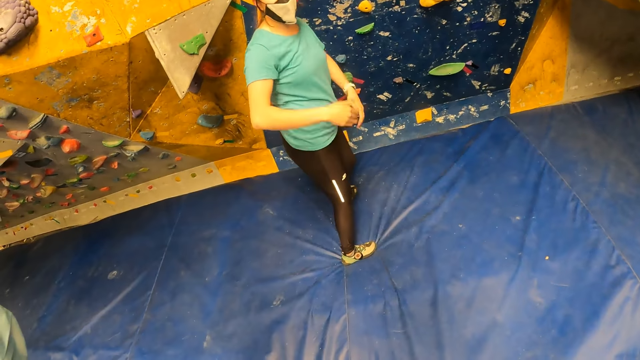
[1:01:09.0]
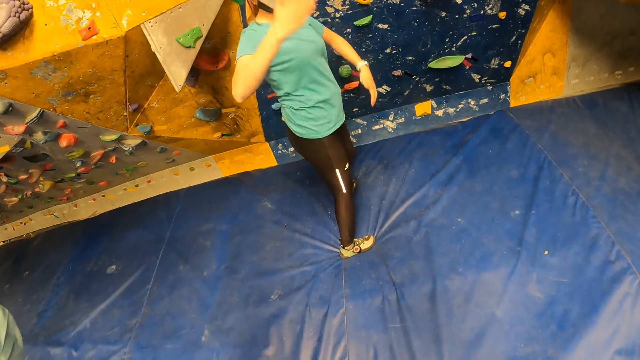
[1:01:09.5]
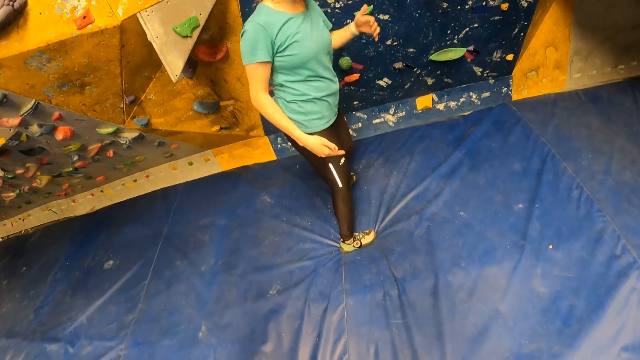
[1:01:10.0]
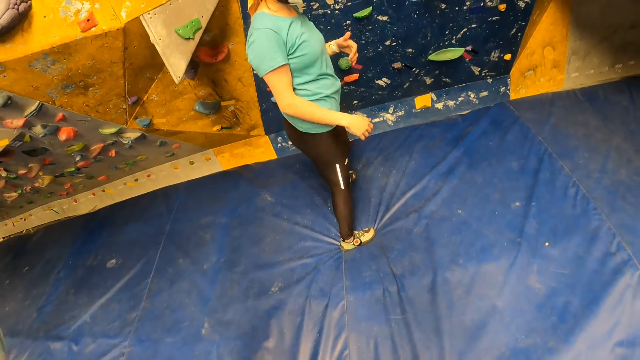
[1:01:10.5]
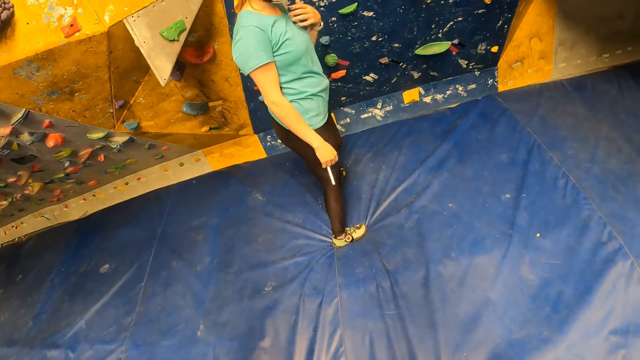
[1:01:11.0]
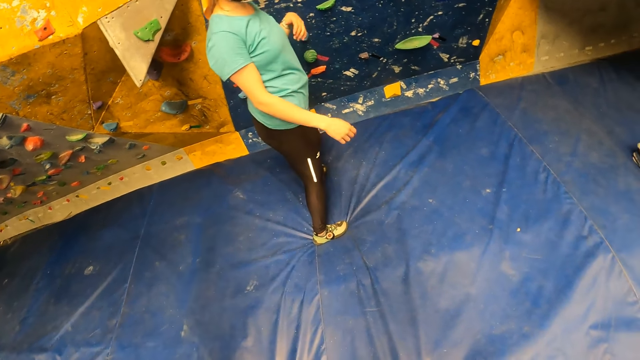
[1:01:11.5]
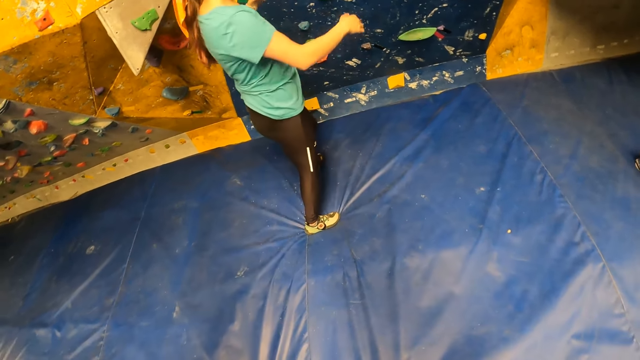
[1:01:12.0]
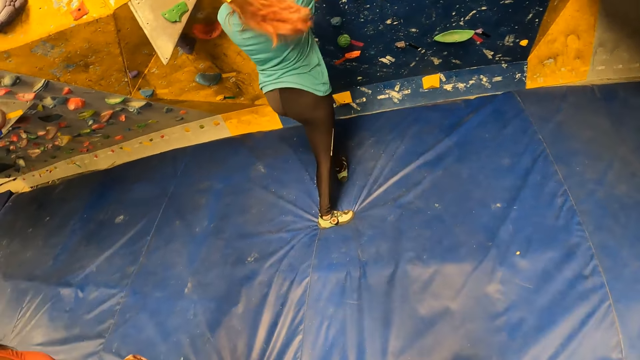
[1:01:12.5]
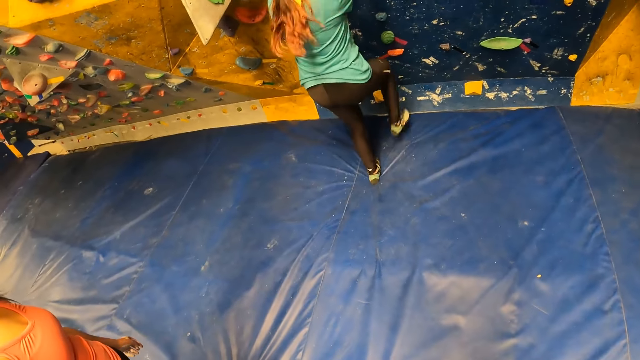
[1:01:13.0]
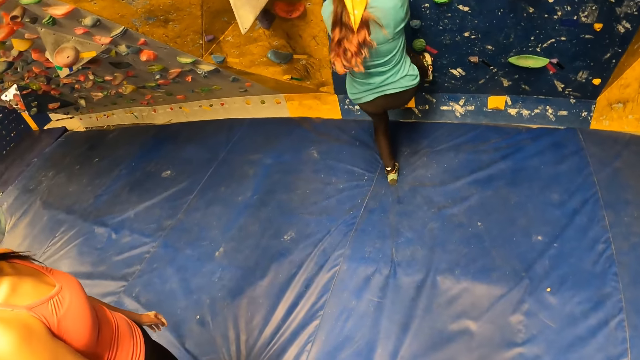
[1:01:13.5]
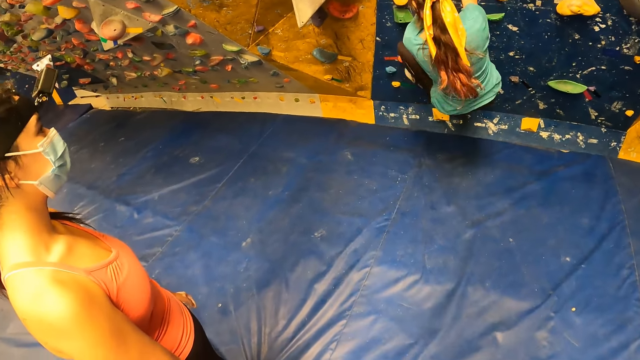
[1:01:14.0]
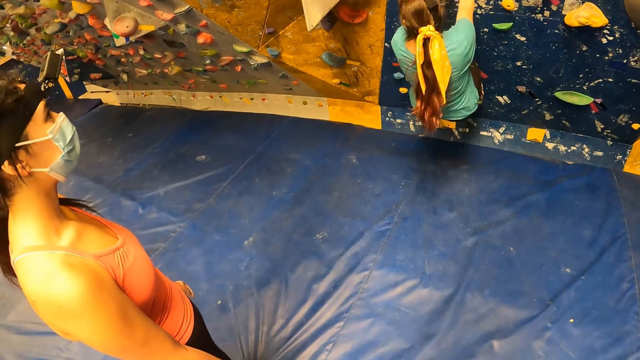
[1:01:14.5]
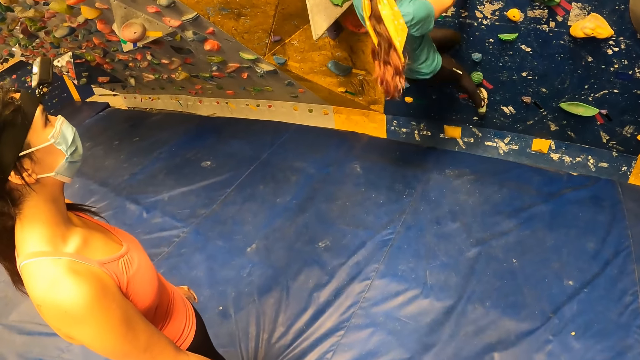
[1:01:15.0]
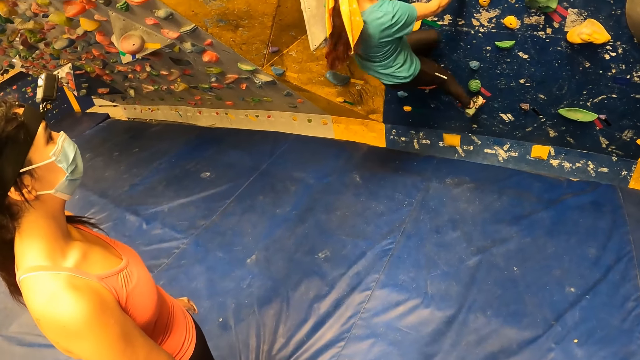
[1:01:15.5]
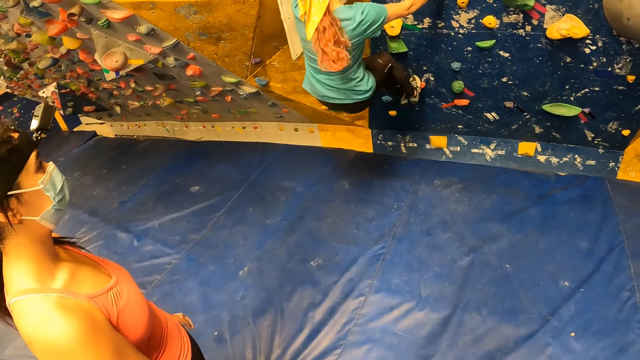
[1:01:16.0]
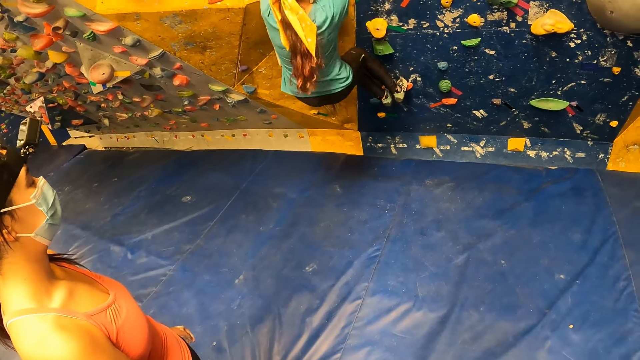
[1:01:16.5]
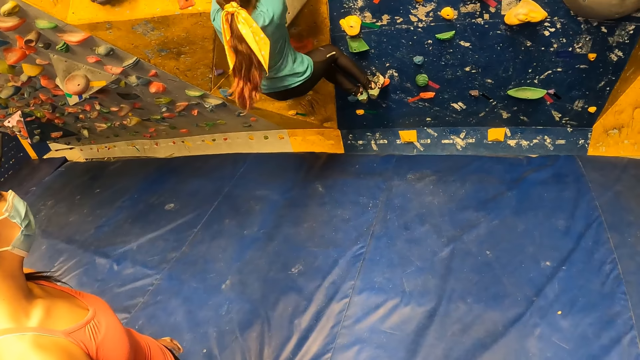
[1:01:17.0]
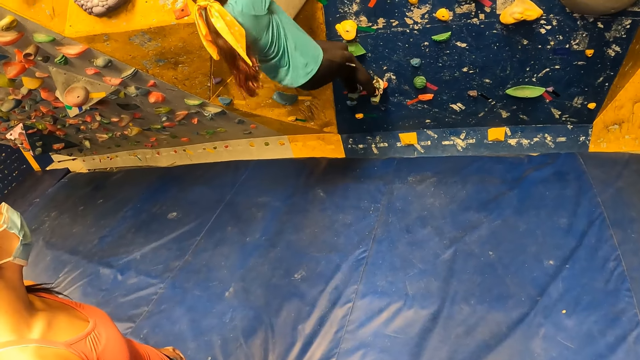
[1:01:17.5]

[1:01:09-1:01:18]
The woman rubs both hands together. The woman climbs the wall with both hands. The camera wearer looks at the woman.

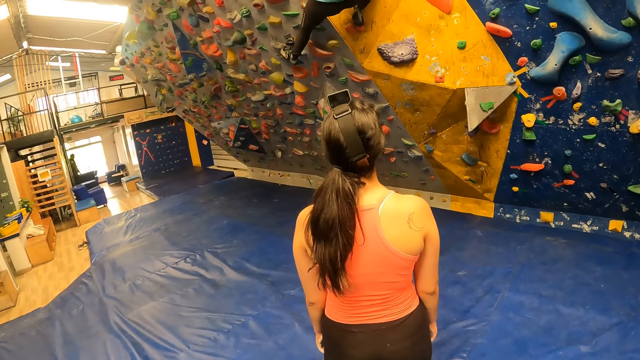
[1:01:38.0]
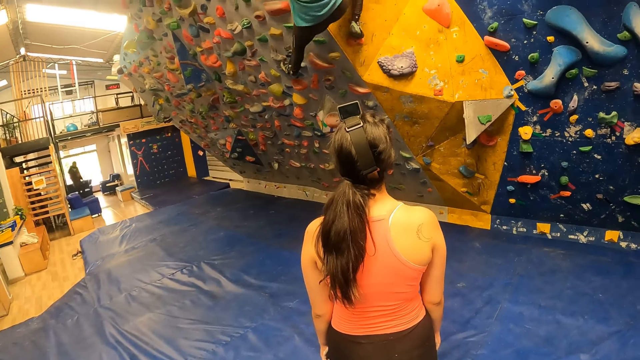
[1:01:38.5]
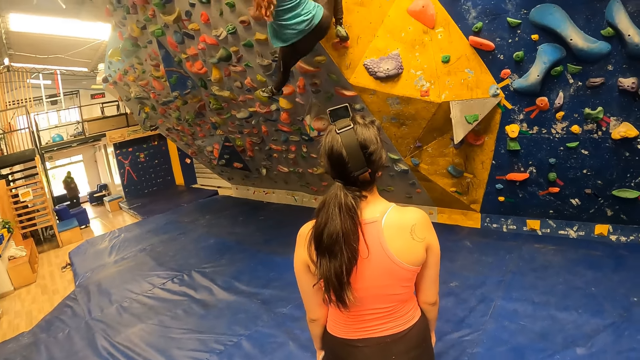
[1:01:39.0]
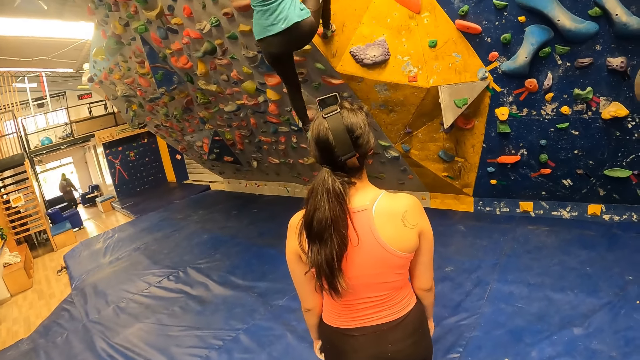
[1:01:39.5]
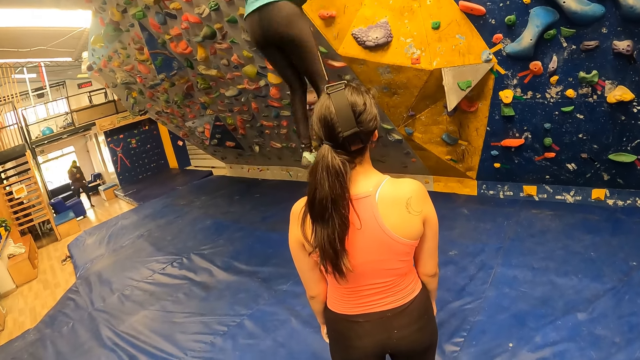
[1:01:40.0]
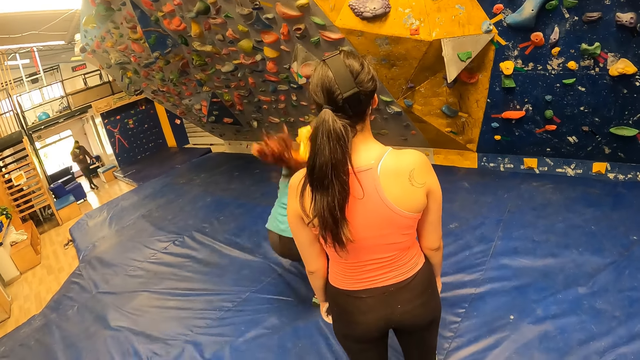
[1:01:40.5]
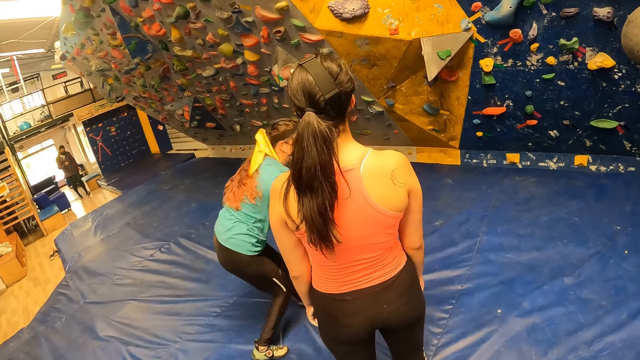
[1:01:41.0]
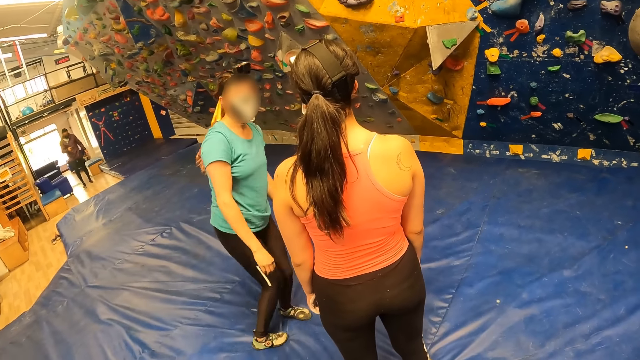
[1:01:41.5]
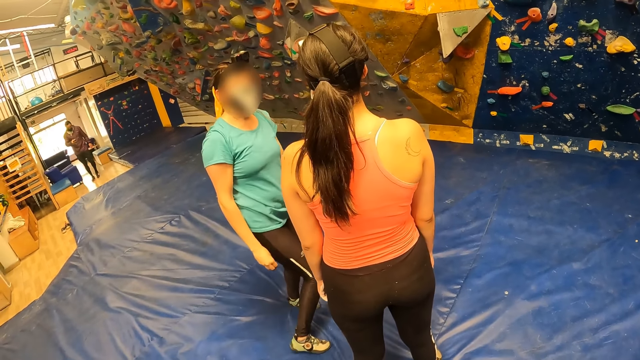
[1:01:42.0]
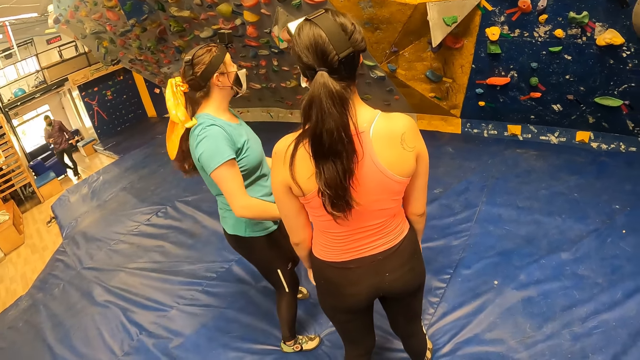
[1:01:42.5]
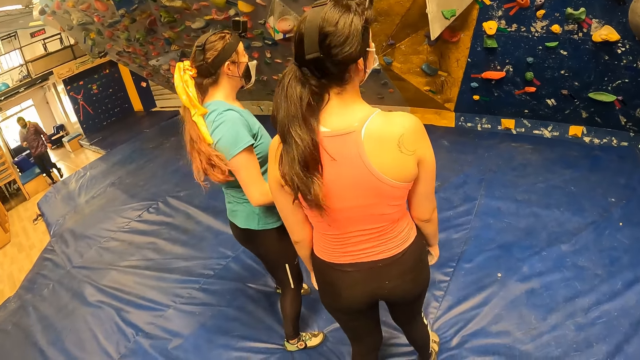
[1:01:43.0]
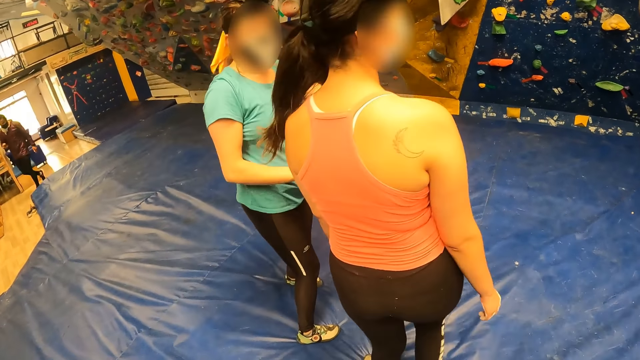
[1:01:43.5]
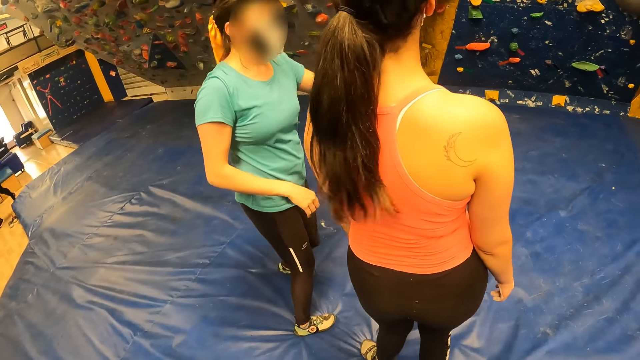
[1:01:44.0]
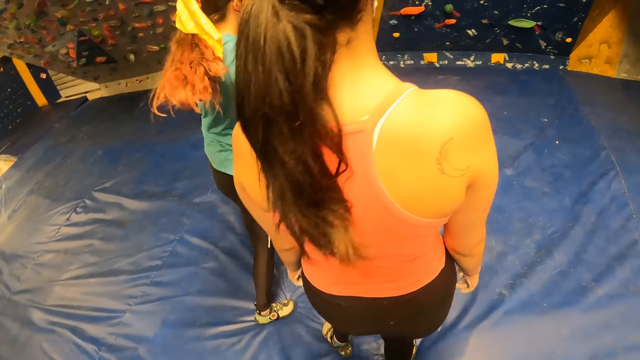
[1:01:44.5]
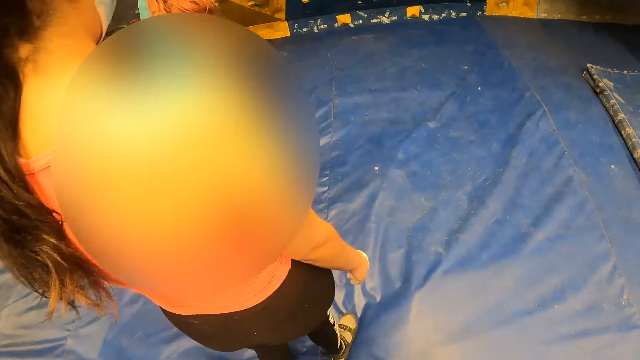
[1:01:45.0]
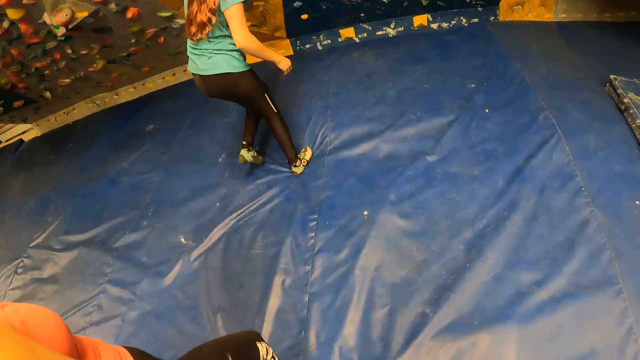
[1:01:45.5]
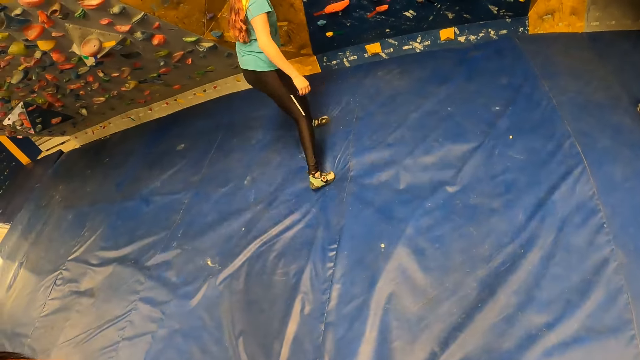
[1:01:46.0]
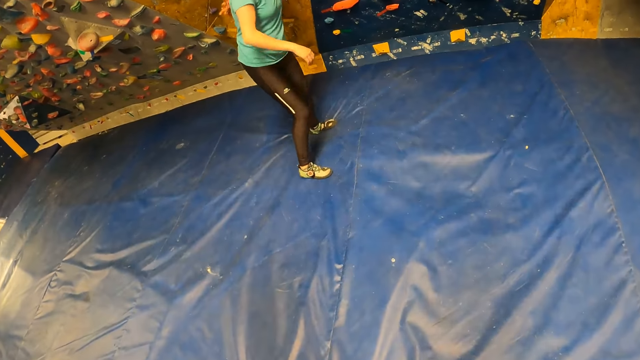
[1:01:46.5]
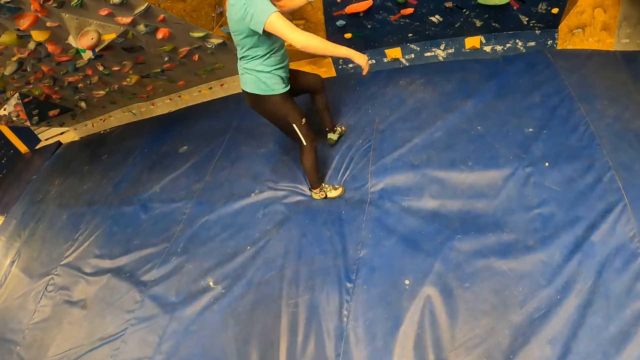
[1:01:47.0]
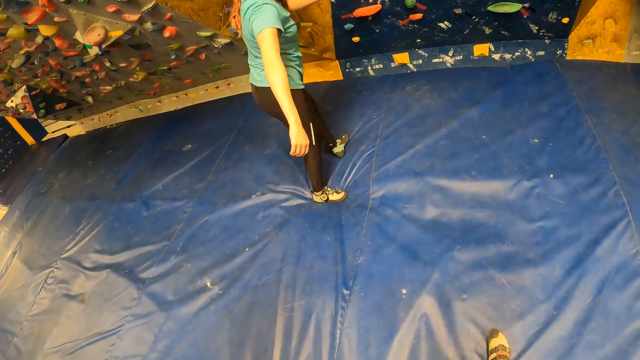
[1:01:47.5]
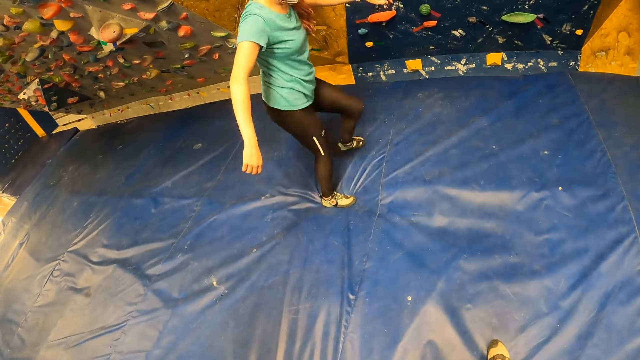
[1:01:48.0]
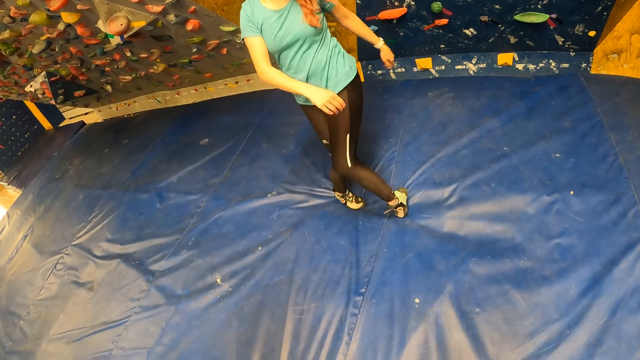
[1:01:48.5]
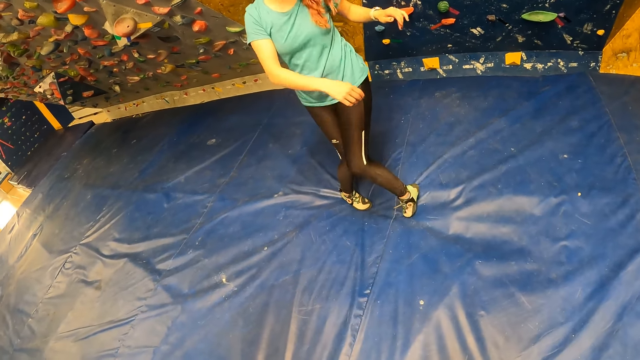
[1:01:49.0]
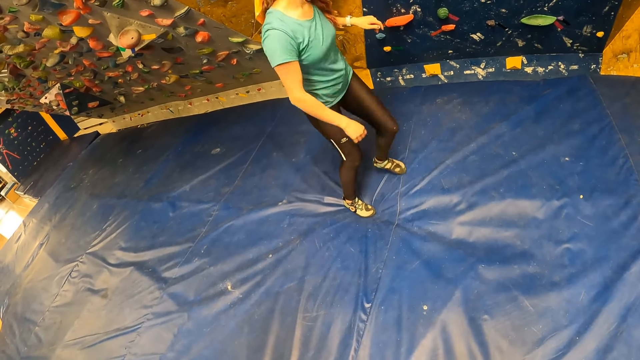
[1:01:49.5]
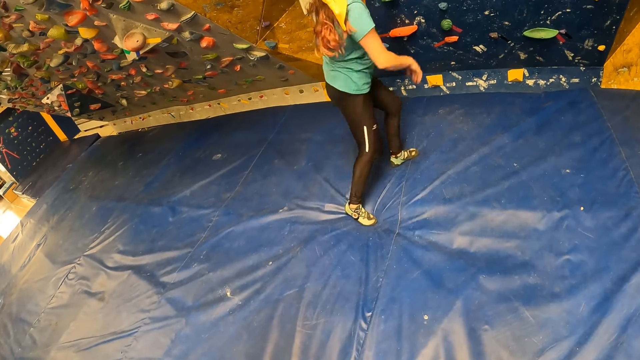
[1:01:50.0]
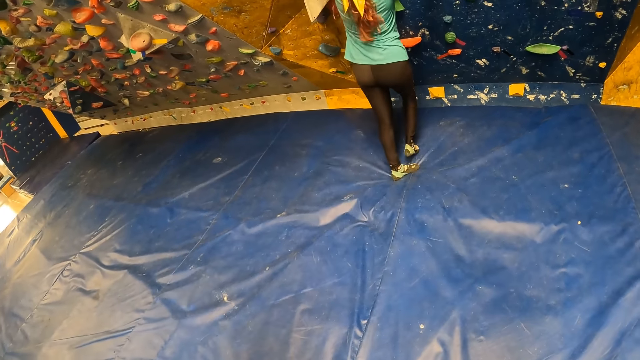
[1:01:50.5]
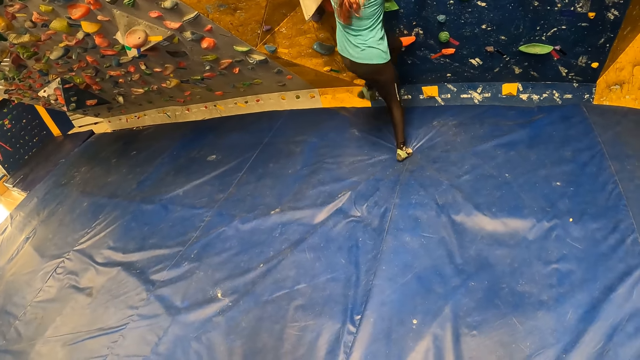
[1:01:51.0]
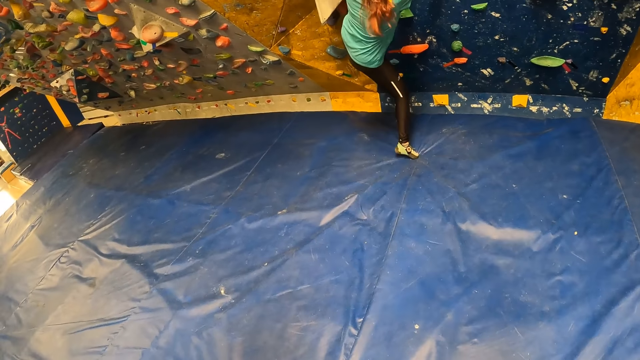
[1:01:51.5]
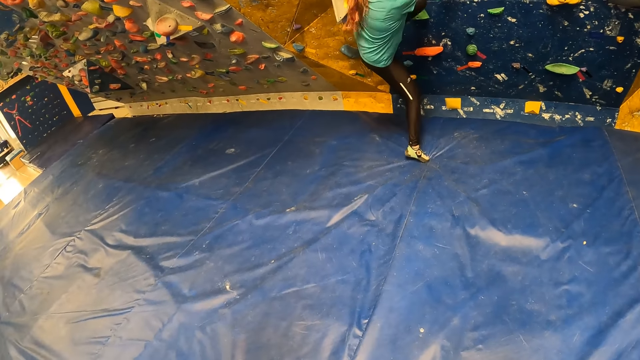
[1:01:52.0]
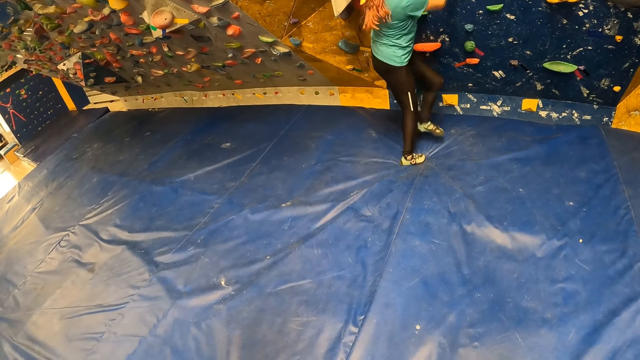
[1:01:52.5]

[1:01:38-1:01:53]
A lady jumps off the wall. The camera wearer looks at the lady. They look at the lady again. The lady explains. The camera wearer looks at the lady. The lady demonstrates. The camera wearer looks at the lady. The lady holds the wall with both hands.
